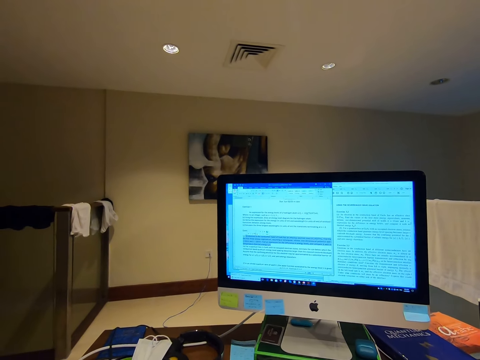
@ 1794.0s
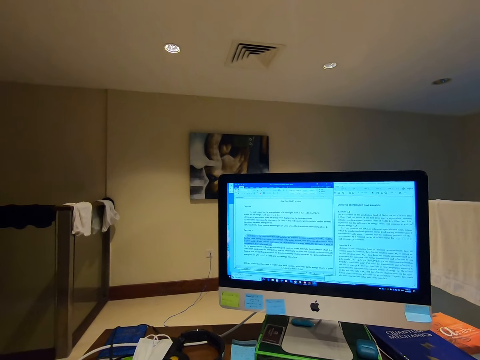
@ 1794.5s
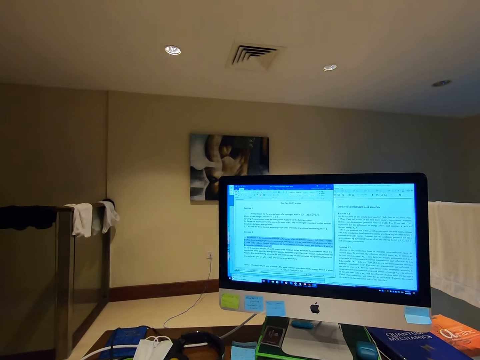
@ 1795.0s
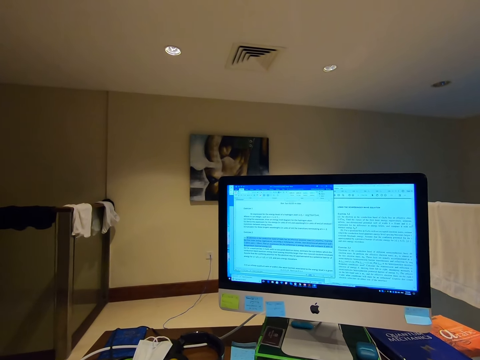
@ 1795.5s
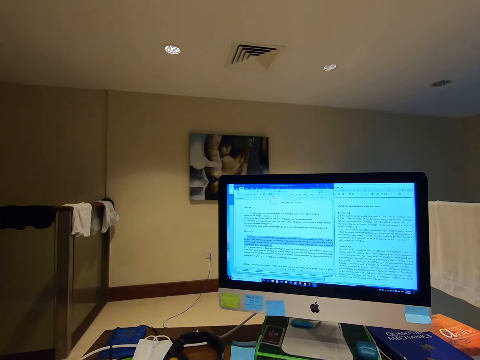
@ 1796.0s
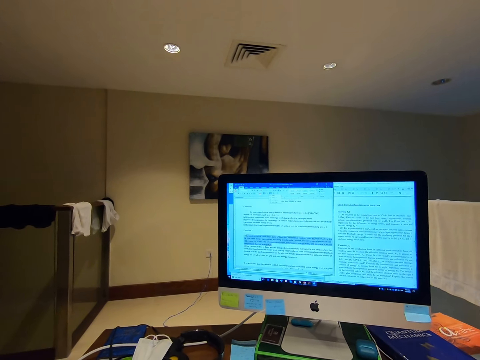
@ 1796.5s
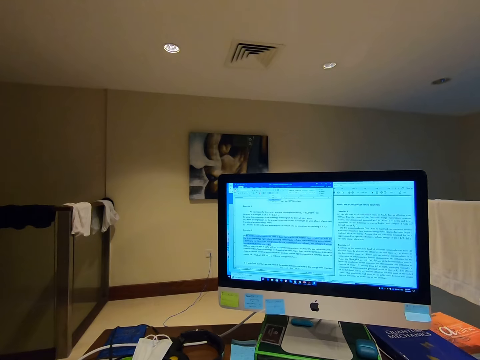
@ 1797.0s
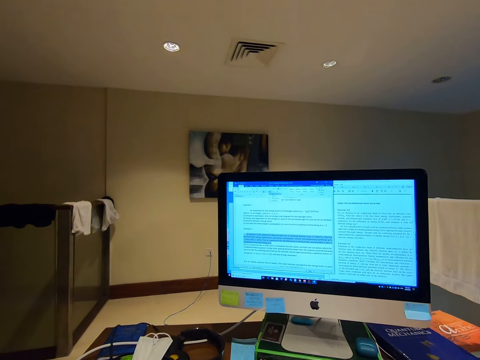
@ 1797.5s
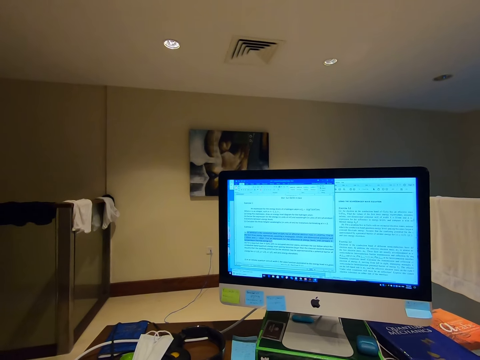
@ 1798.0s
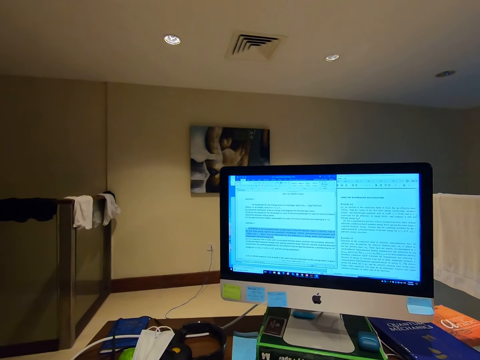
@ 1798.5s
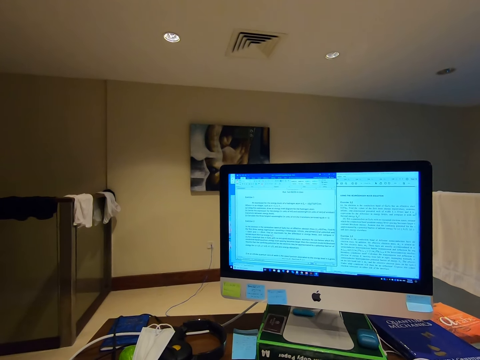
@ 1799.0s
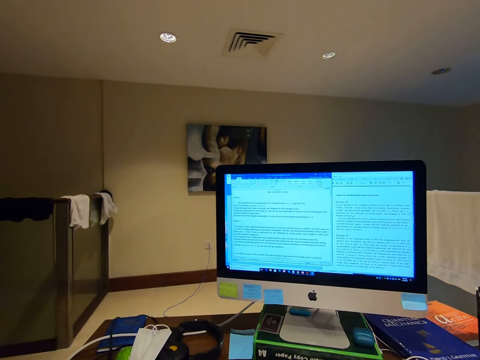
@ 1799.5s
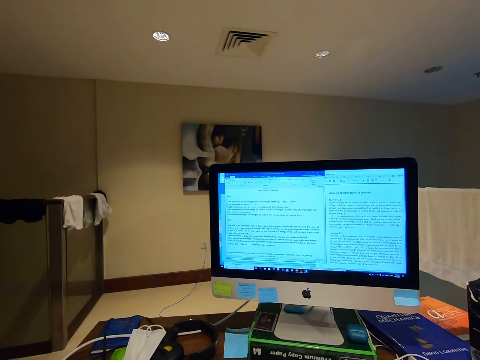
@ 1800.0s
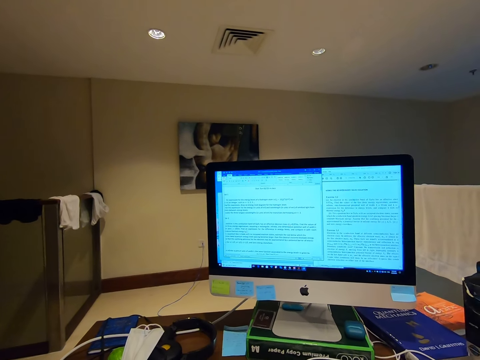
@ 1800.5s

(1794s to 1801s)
The camera wearer stares at the computer desktop.

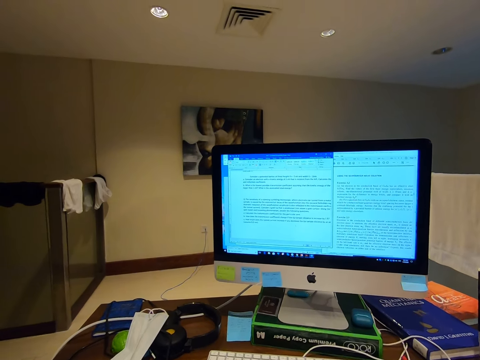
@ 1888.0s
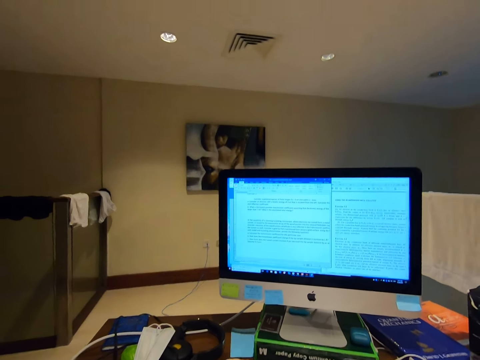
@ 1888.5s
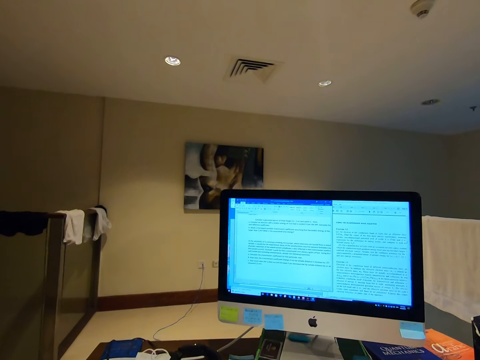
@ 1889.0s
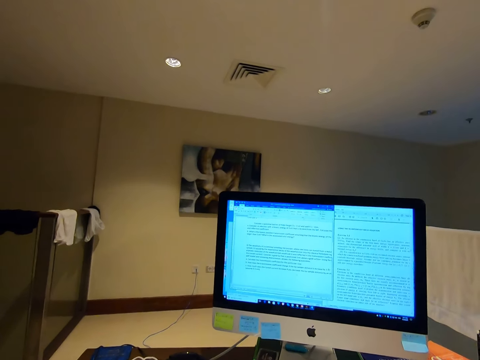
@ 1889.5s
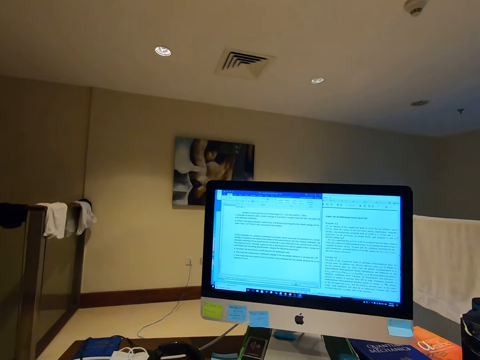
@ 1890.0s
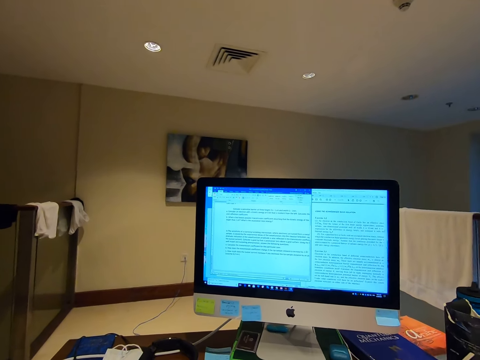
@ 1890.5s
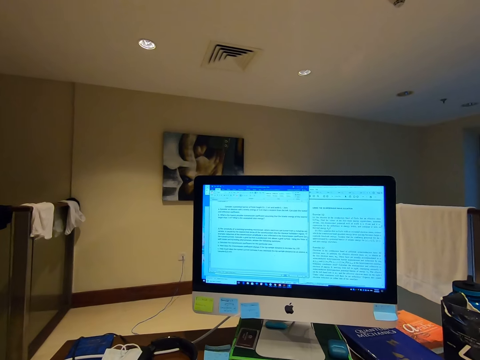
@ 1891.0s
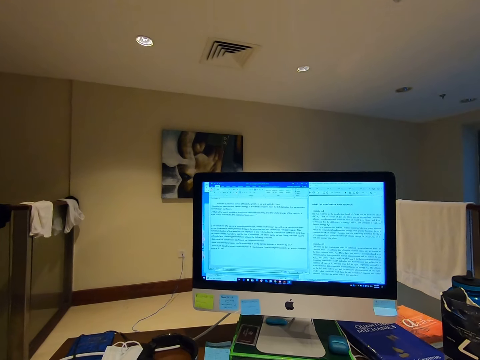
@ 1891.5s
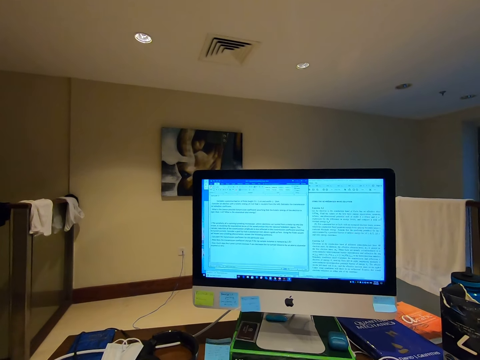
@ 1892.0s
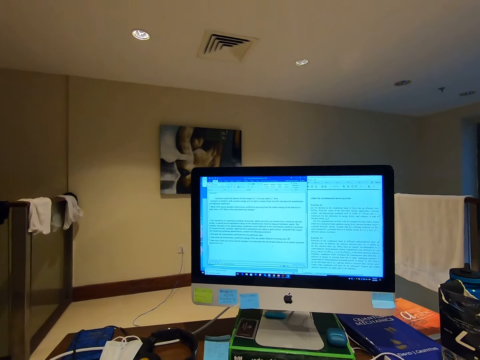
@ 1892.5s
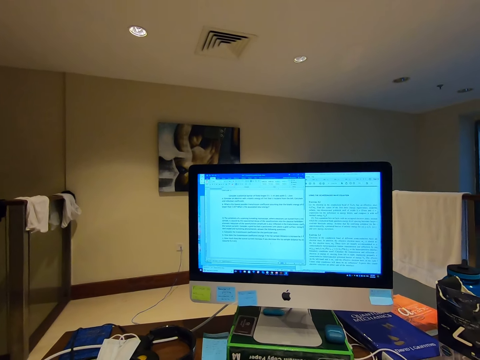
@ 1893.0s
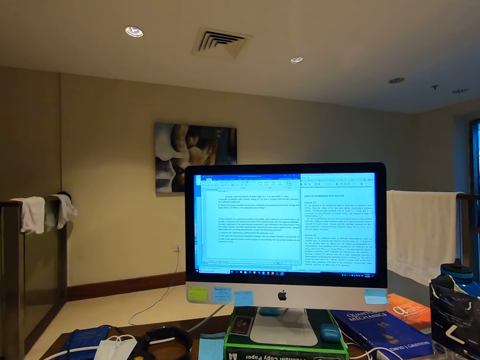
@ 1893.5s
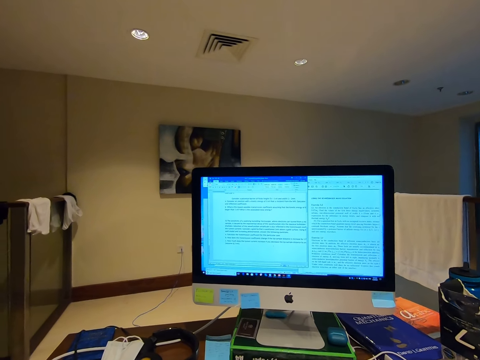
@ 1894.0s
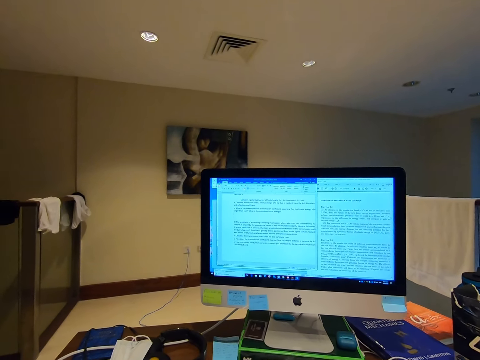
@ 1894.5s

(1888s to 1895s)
The camera wearer works on the computer.

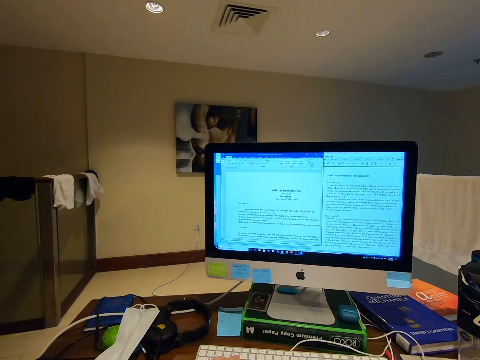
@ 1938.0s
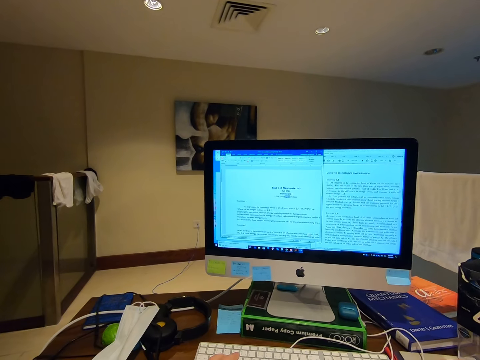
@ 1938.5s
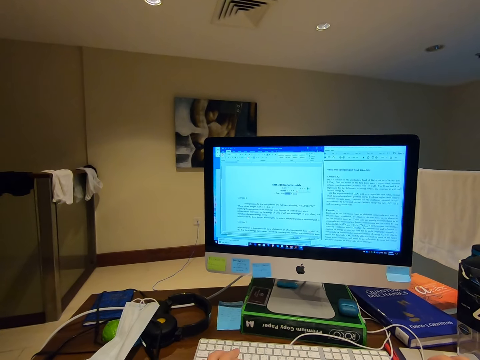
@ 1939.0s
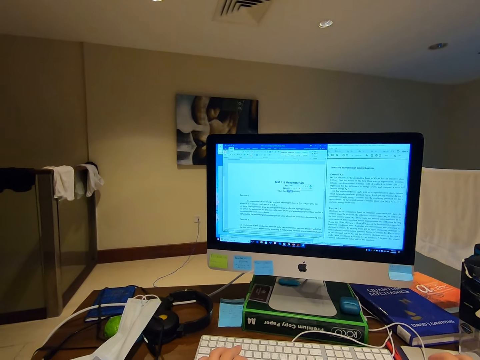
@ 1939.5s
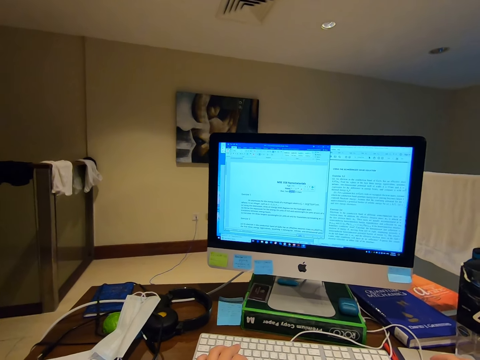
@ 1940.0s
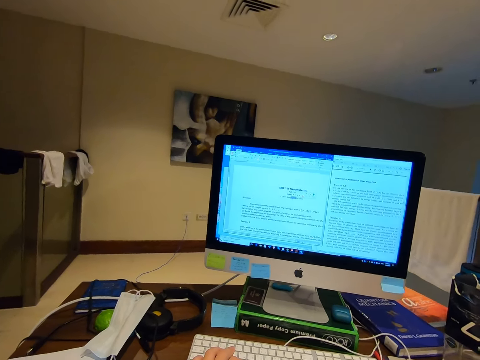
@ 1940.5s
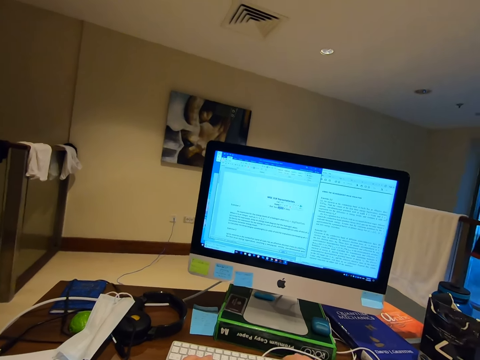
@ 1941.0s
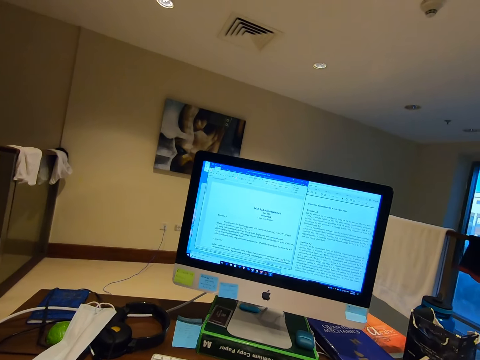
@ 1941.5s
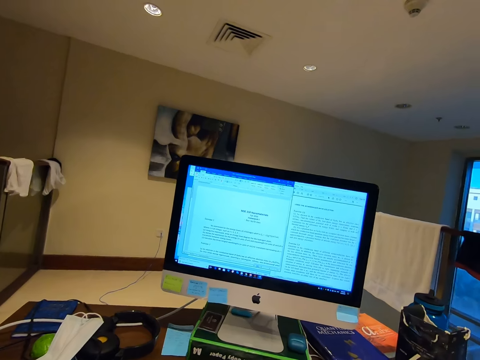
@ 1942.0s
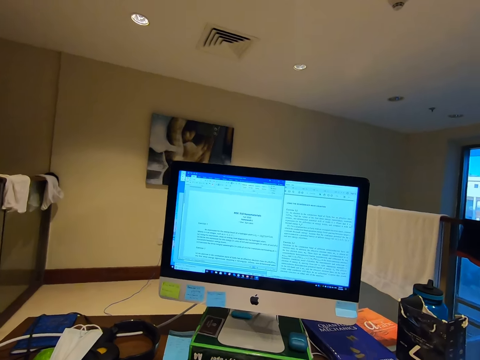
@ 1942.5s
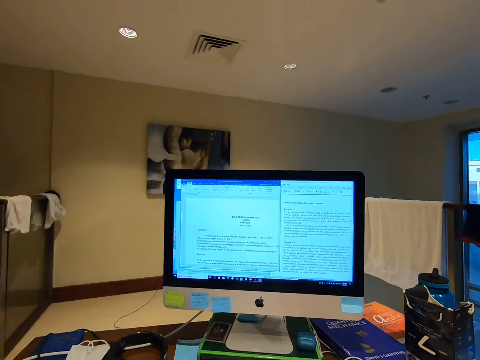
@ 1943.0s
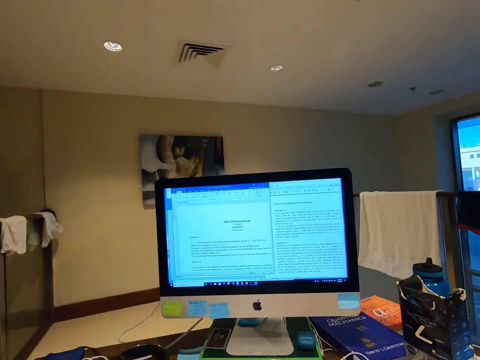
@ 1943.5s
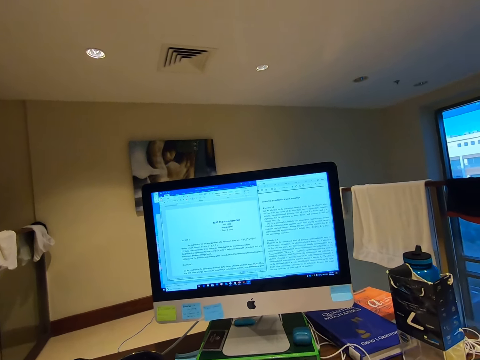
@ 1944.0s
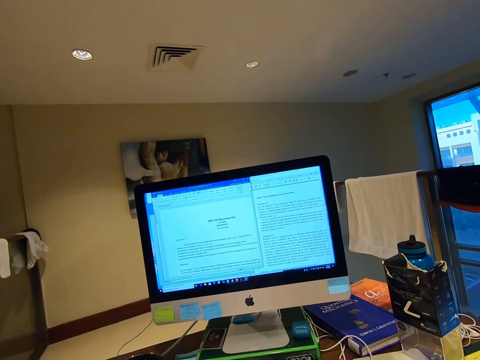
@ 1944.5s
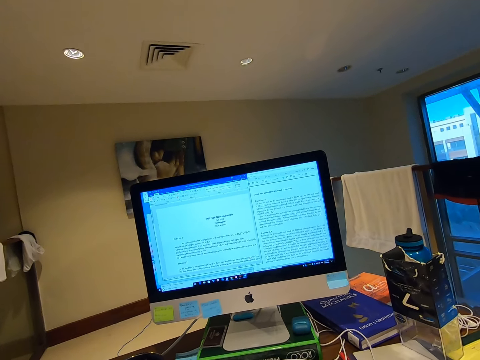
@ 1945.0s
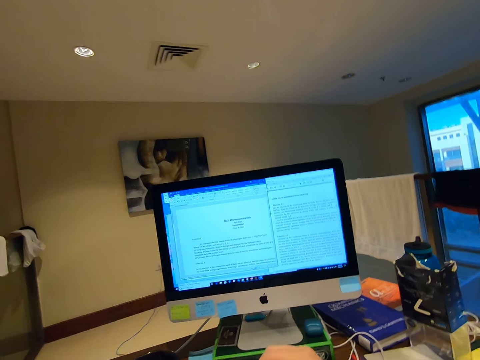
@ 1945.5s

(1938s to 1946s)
The camera wearer holds a keyboard.

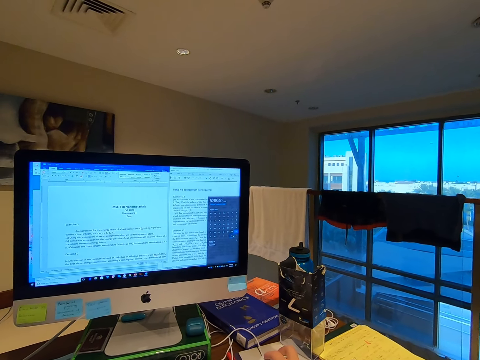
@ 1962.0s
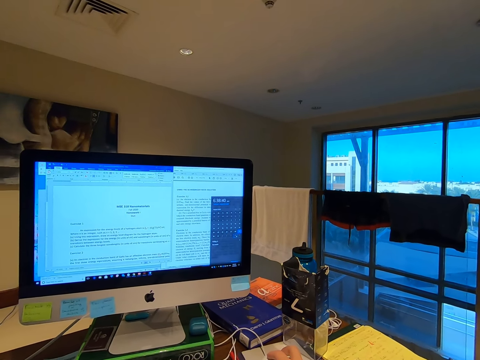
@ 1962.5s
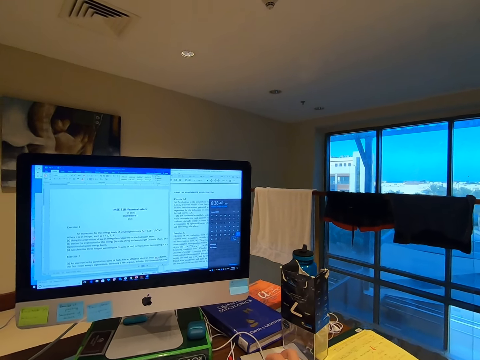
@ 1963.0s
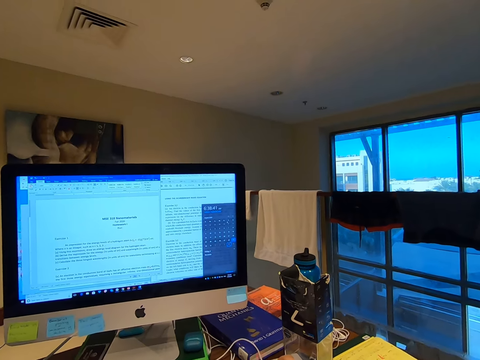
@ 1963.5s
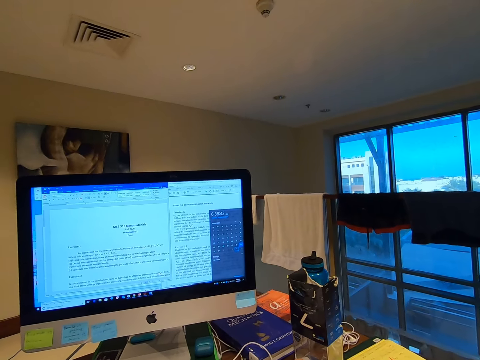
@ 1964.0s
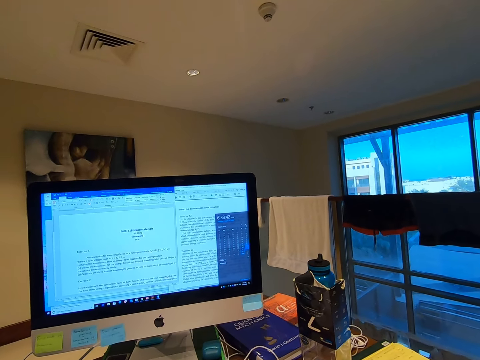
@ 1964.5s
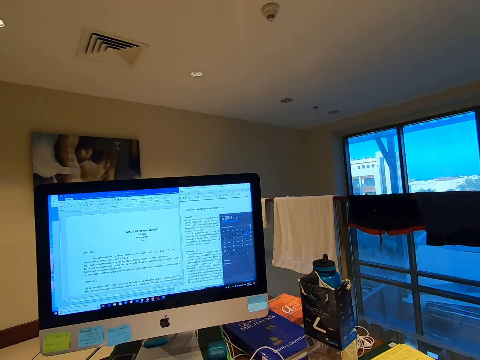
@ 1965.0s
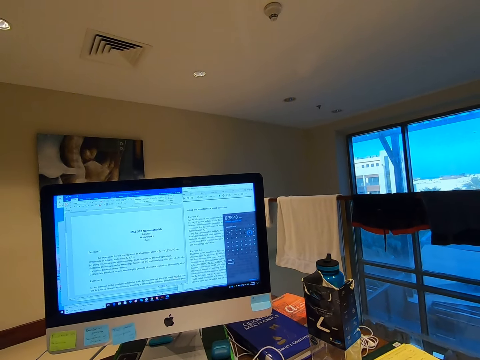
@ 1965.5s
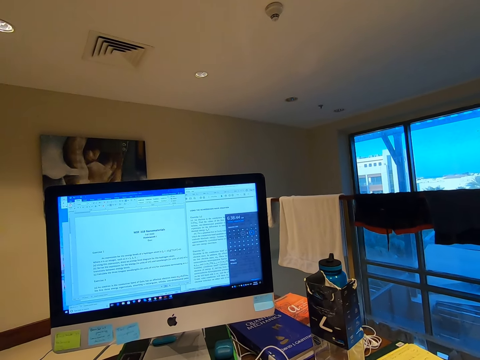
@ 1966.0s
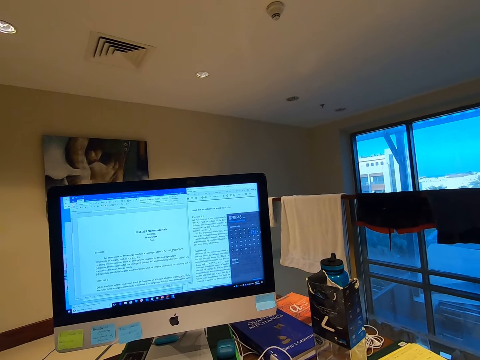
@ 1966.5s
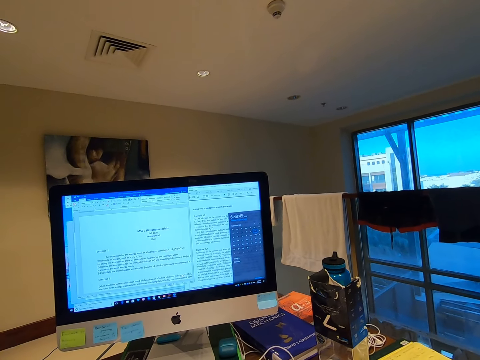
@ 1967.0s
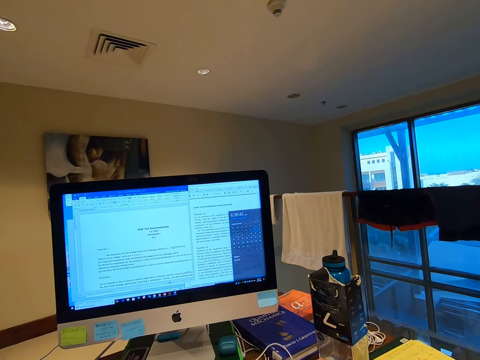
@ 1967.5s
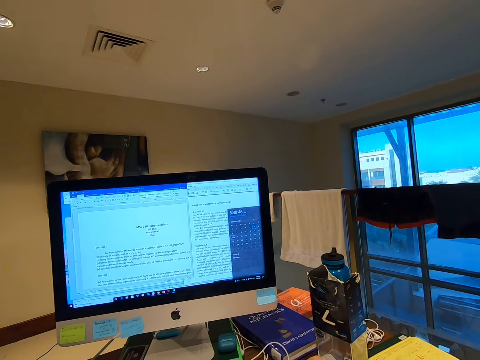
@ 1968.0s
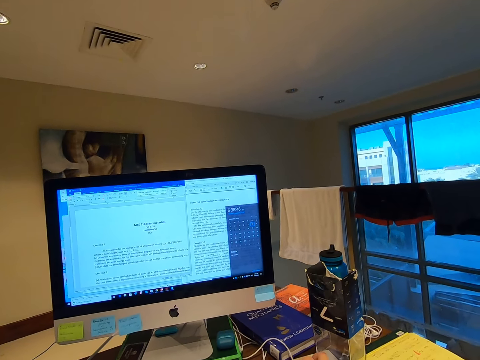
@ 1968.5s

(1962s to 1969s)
The camera wearer scrolls the computer mouse.
